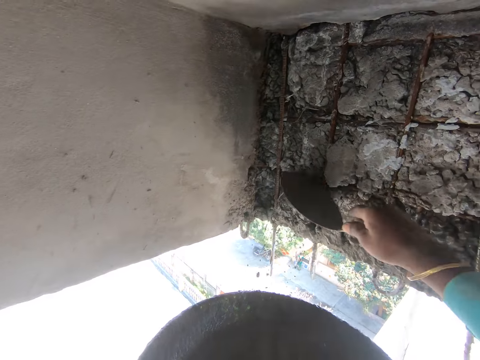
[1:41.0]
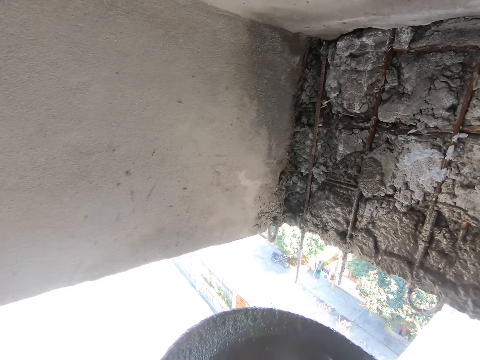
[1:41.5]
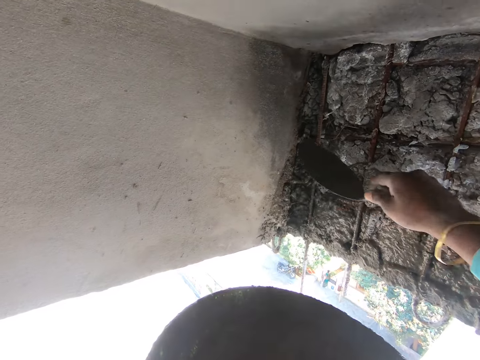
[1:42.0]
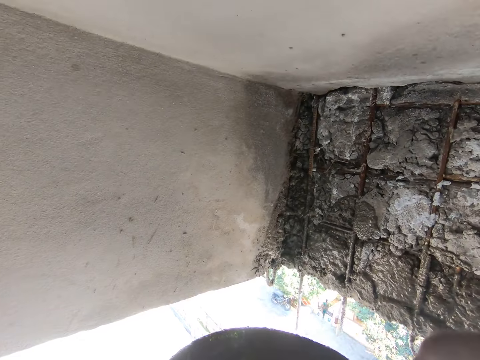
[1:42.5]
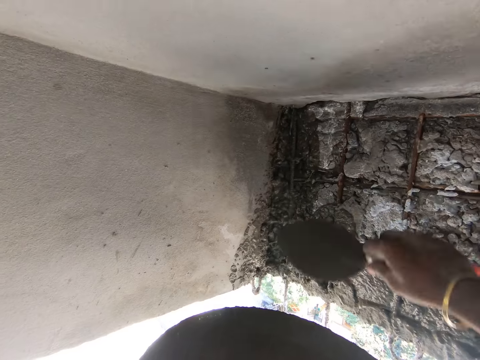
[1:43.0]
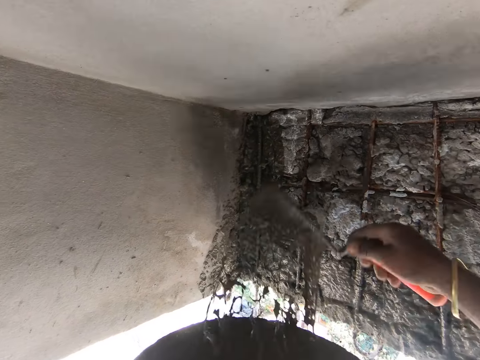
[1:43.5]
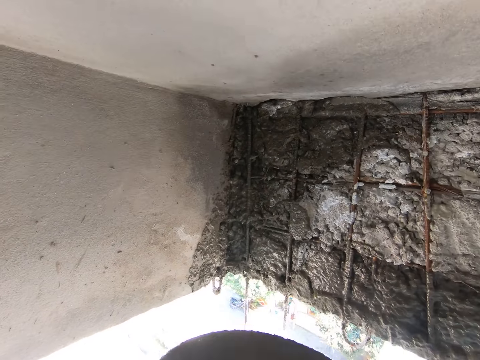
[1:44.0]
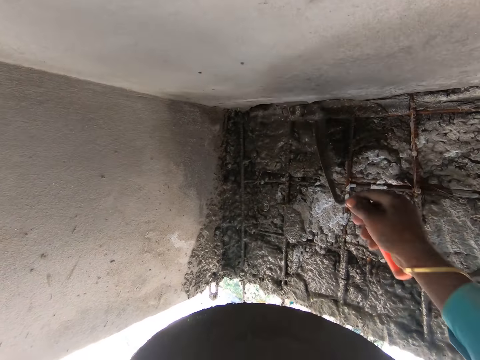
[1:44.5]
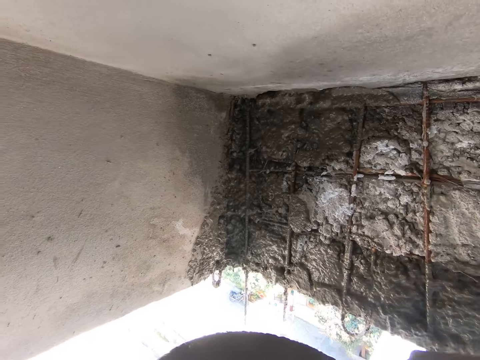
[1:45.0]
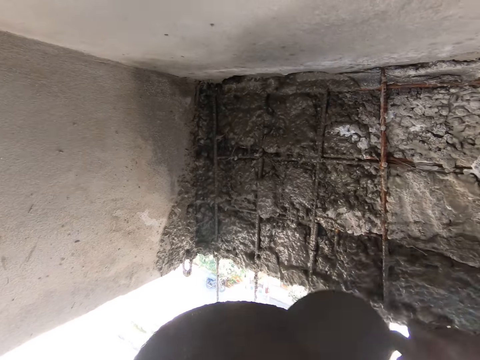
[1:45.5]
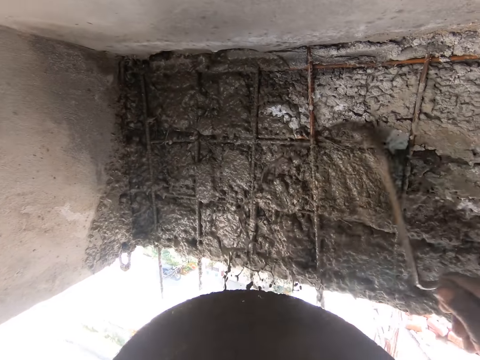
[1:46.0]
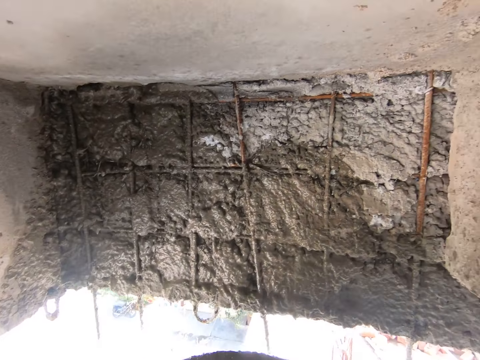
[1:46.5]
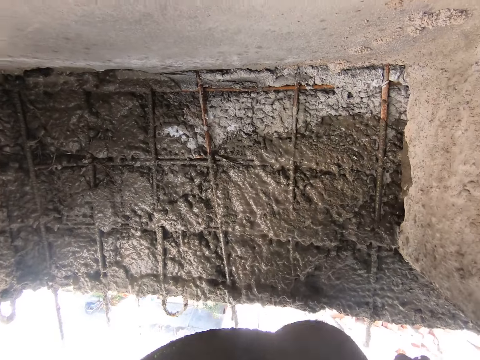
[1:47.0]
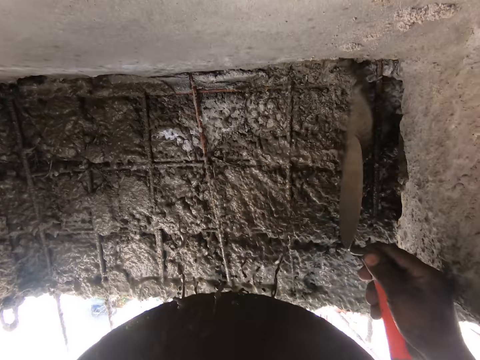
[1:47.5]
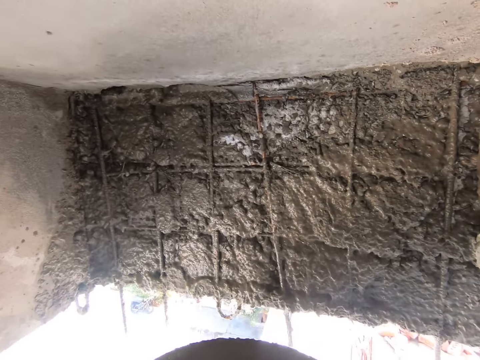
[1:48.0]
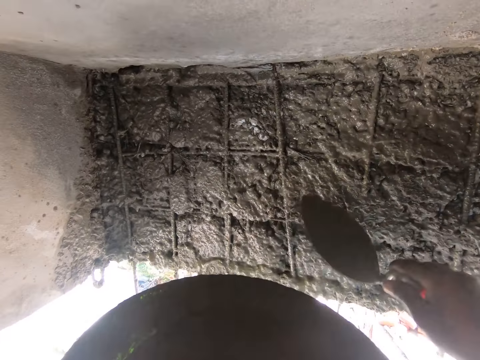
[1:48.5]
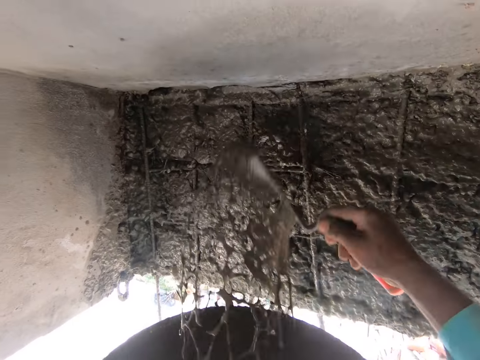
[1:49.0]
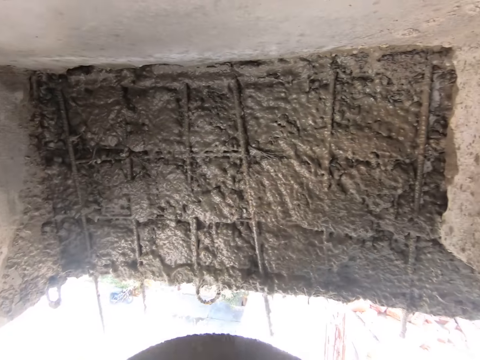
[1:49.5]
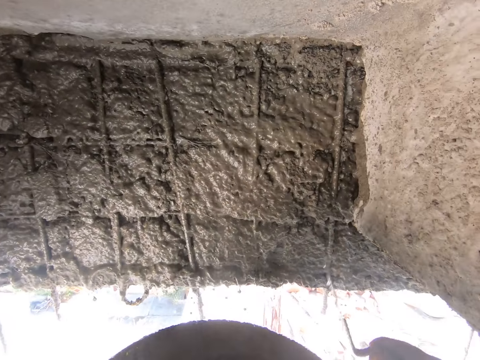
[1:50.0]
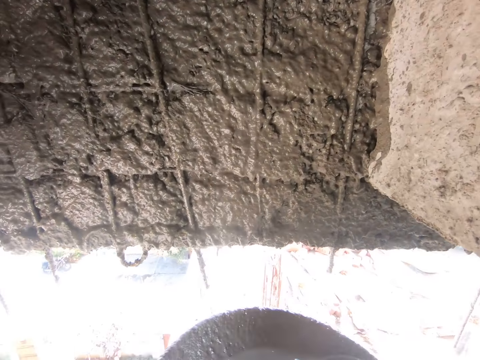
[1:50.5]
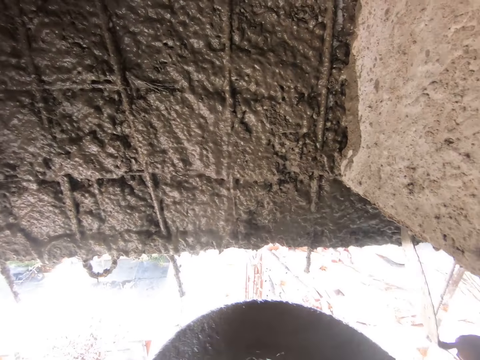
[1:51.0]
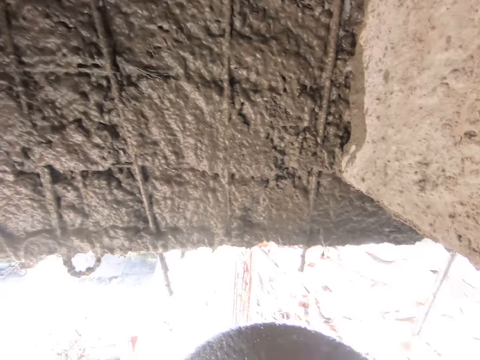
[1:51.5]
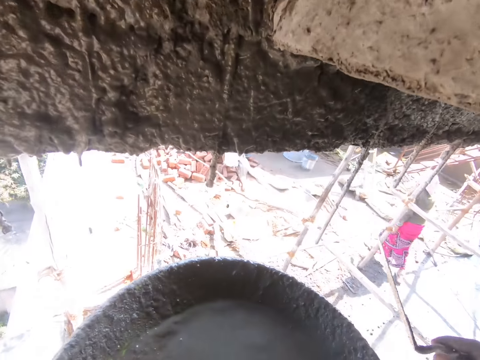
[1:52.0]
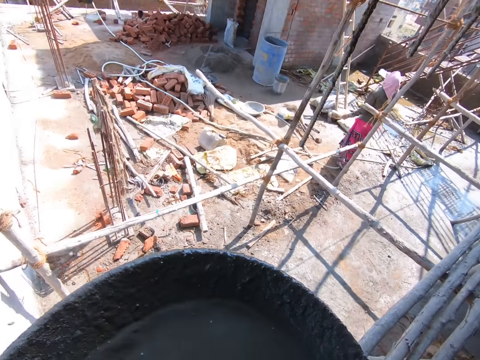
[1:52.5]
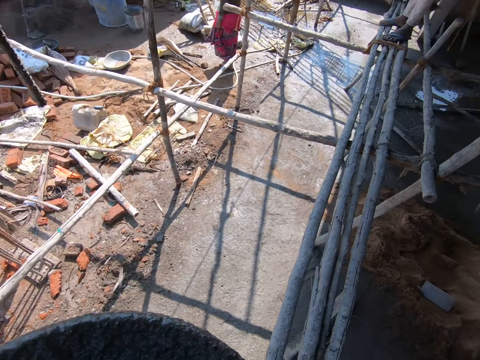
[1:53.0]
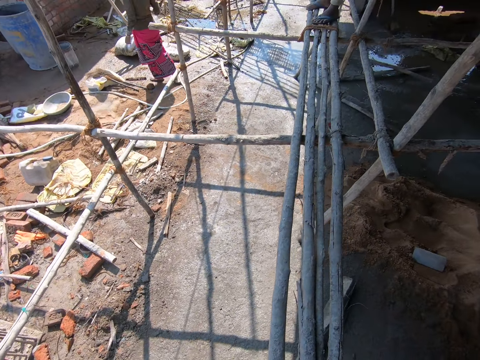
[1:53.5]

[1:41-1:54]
The camera wearer pours the water on the wall with the trowel in his right hand. He scoops water from the head pan in his left hand with the trowel in his right hand. He pours the water on the wall with the trowel in his right hand. He scoops water from the head pan in his left hand with the trowel in his right hand. He pours the water on the wall with the trowel in his right hand. He scoops water from the head pan in his left hand with the trowel in his right hand. He pours the water on the wall with the trowel in his right hand. He scoops water from the head pan in his left hand with the trowel in his right hand. He pours the water on the wall with the trowel in his right hand. He scoops water from the head pan in his left hand with the trowel in his right hand. He pours the water on the wall with the trowel in his right hand. He scoops water from the head pan in his left hand with the trowel in his right hand. He pours the water on the wall with the trowel in his right hand. He scoops water from the head pan in his left hand with the trowel in his right hand. He pours the water on the wall with the trowel in his right hand. He scoops water from the head pan in his left hand with the trowel in his right hand. He pours the water on the wall with the trowel in his right hand. He scoops water from the head pan in his left hand with the trowel in his right hand. He pours the water on the wall with the trowel in his right hand. He scoops water from the head pan in his left hand with the trowel in his right hand. He pours the water on the wall with the trowel in his right hand. He scoops water from the head pan in his left hand with the trowel in his right hand. He pours the water on the wall with the trowel in his right hand. He scoops water from the head pan in his left hand with the trowel in his right hand. He pours the water on the wall with the trowel in his right hand. He scoops water from the head pan in his left hand with the trowel in his right hand. He pours the water on the wall with the trowel in his right hand. The woman drinks water from a bottle in her right hand.

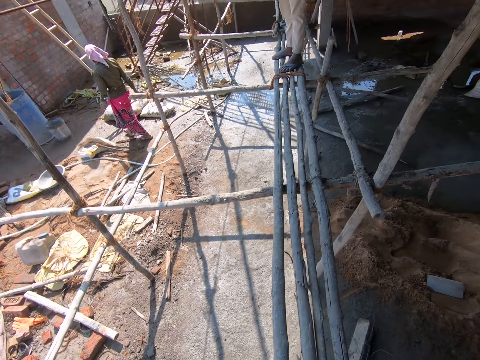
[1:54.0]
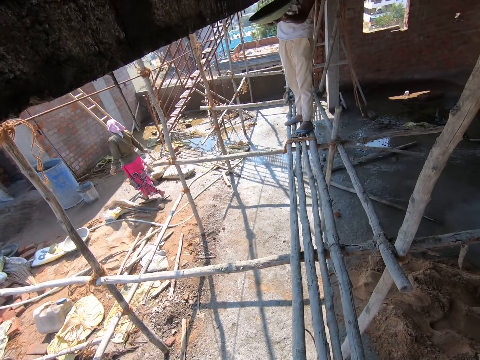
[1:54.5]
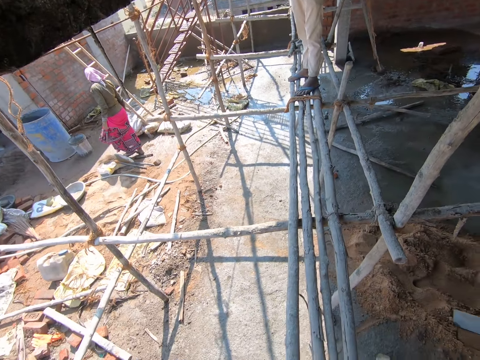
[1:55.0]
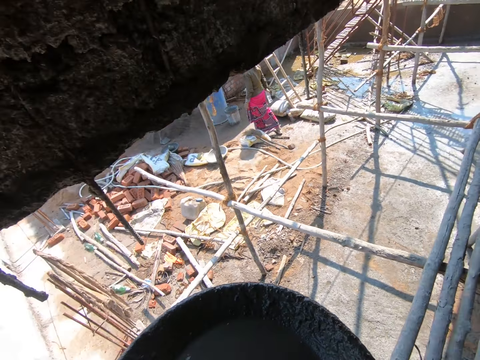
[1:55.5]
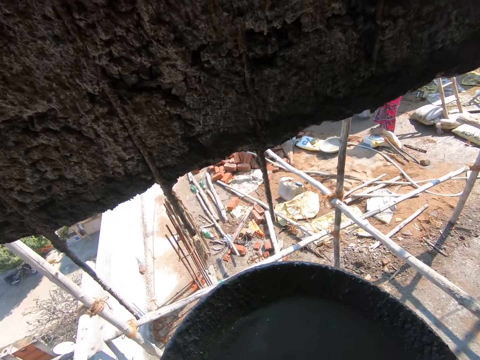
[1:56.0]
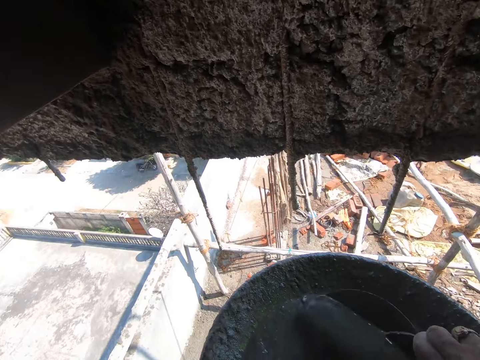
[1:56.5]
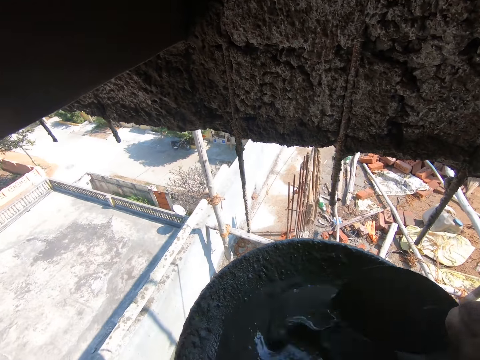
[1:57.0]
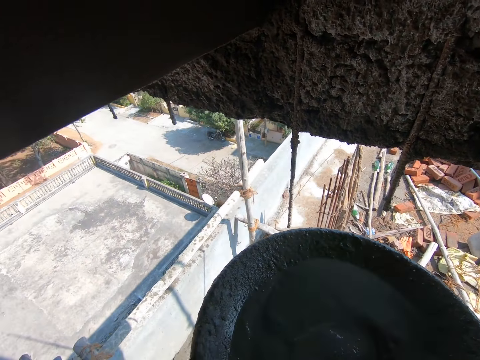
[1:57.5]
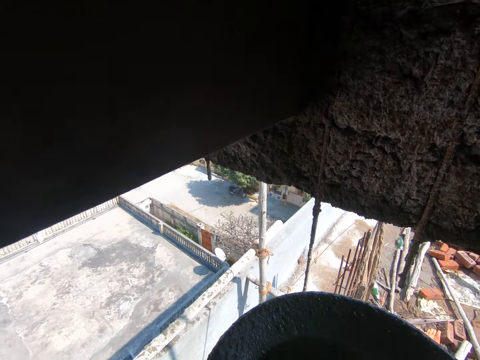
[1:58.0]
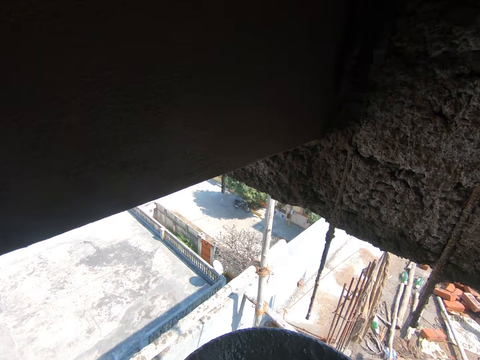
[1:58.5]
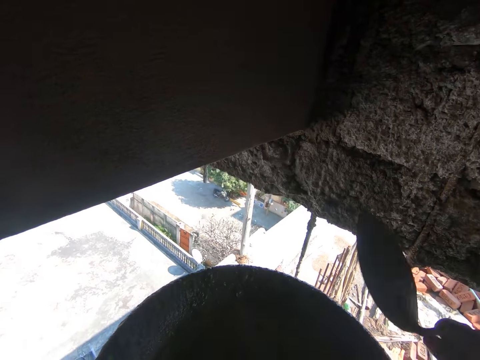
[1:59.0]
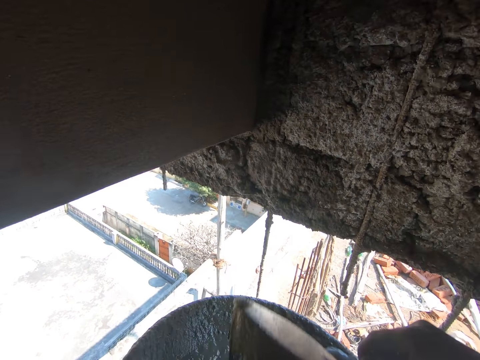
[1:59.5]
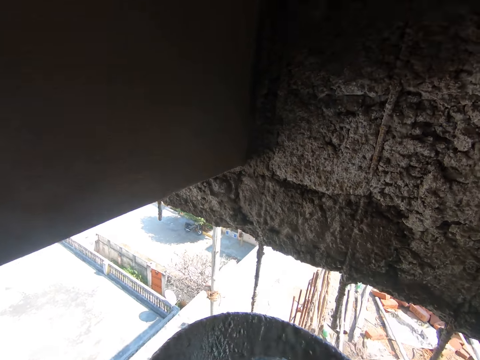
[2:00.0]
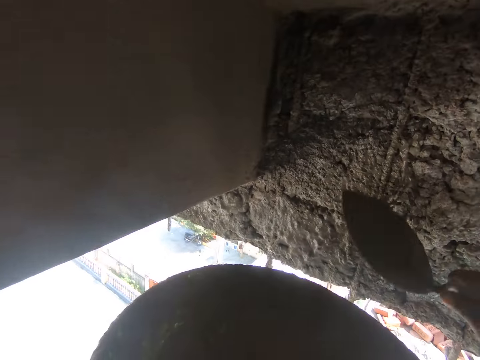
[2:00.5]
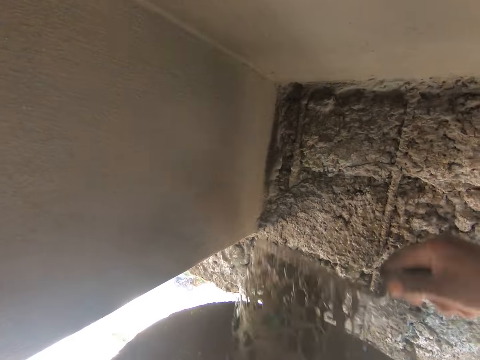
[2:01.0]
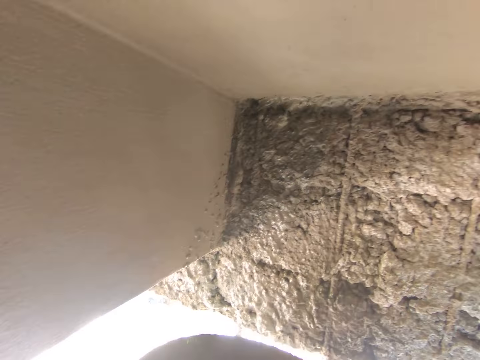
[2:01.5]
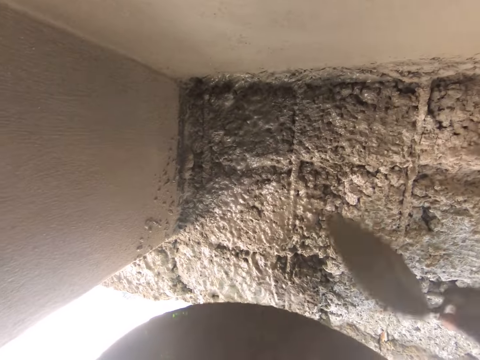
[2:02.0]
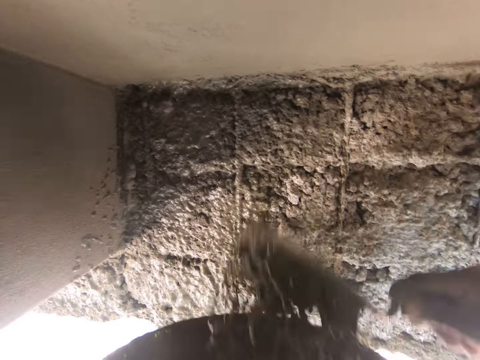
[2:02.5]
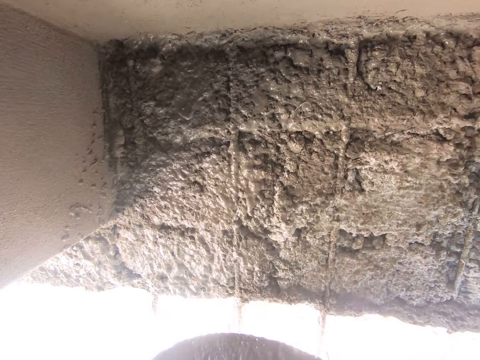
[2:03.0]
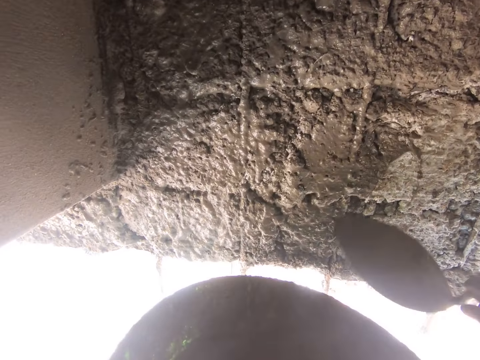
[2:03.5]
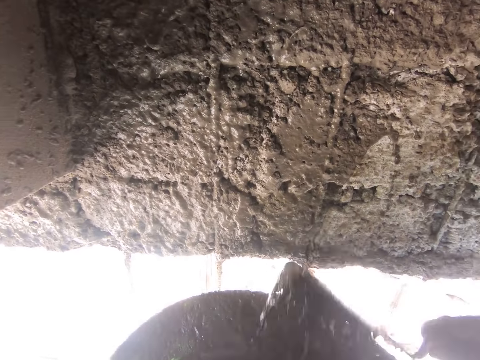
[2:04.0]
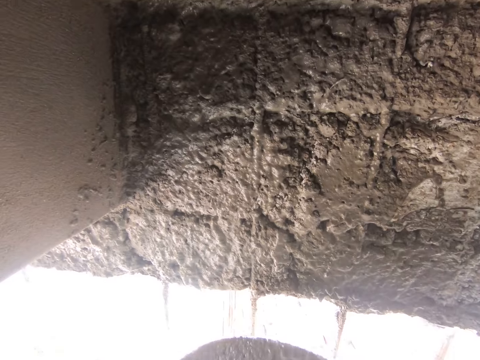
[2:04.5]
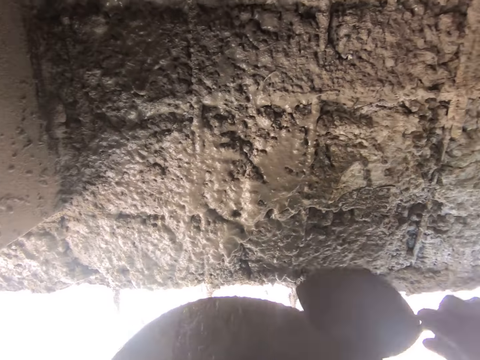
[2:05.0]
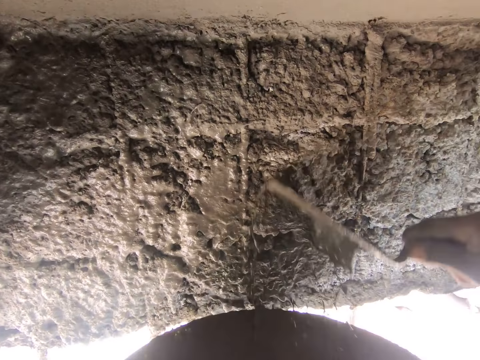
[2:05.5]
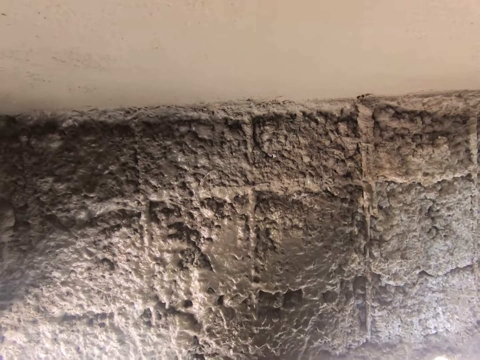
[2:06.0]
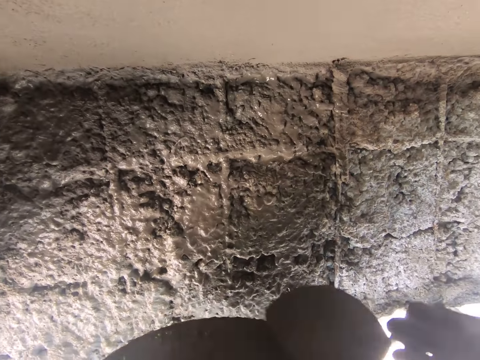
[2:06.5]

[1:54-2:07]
The man scoops water from the head pan in his right hand. The camera wearer mixes the water in the head pan in his left hand with the trowel in his right hand. He scoops water from the head pan in his left hand with the trowel in his right hand. He pours the water on the wall with the trowel in his right hand. He scoops water from the head pan in his left hand with the trowel in his right hand. He pours the water on the wall with the trowel in his right hand. He scoops water from the head pan in his left hand with the trowel in his right hand. He pours the water on the wall with the trowel in his right hand. He scoops water from the head pan in his left hand with the trowel in his right hand. He pours the water on the wall with the trowel in his right hand. He scoops water from the head pan in his left hand with the trowel in his right hand. He pours the water on the wall with the trowel in his right hand. He scoops water from the head pan in his left hand with the trowel in his right hand. He pours the water on the wall with the trowel in his right hand. He scoops water from the head pan in his left hand with the trowel in his right hand. He pours the water on the wall with the trowel in his right hand. He scoops water from the head pan in his left hand with the trowel in his right hand. He pours the water on the wall with the trowel in his right hand. He scoops water from the head pan in his left hand with the trowel in his right hand. He pours the water on the wall with the trowel in his right hand. He scoops water from the head pan in his left hand with the trowel in his right hand. He pours the water on the wall with the trowel in his right hand. He scoops water from the head pan in his left hand with the trowel in his right hand. He pours the water on the wall with the trowel in his right hand.
